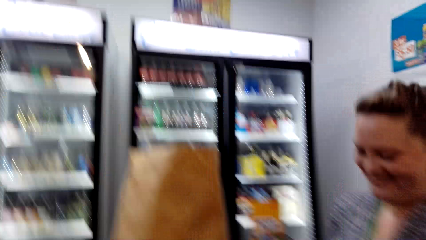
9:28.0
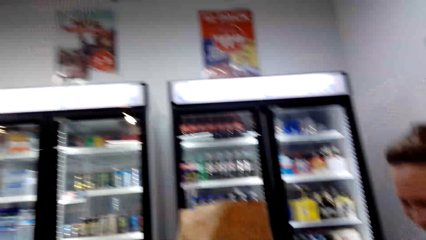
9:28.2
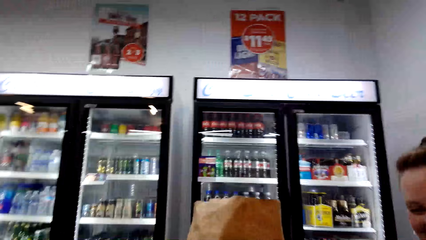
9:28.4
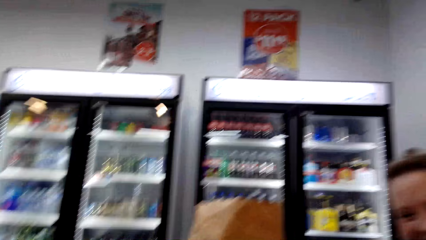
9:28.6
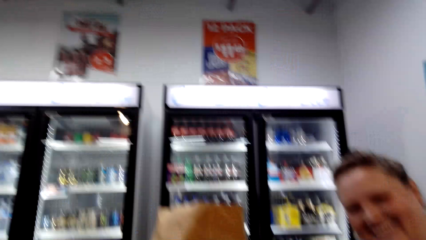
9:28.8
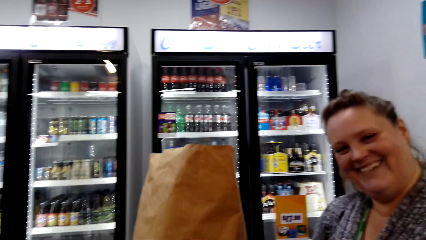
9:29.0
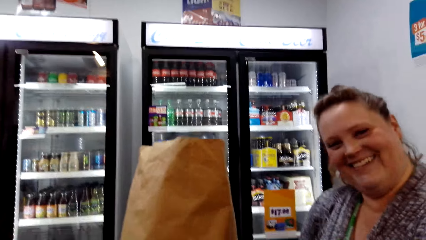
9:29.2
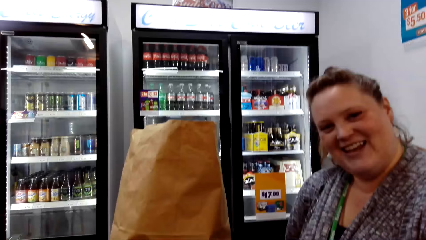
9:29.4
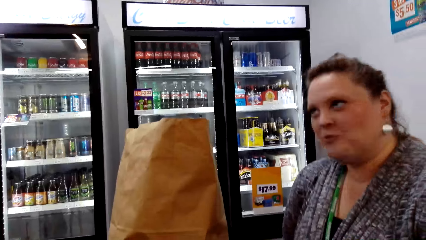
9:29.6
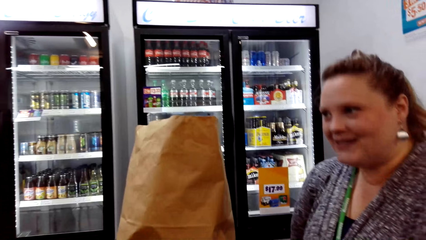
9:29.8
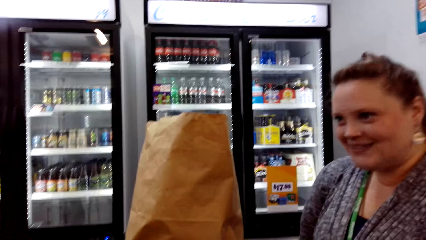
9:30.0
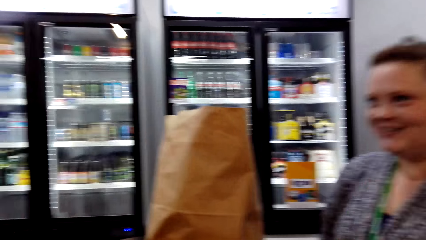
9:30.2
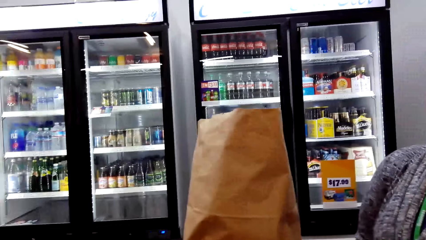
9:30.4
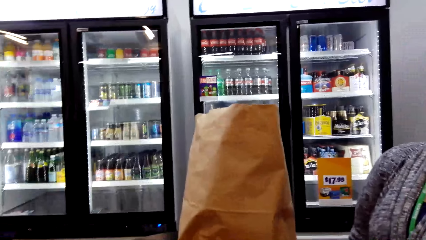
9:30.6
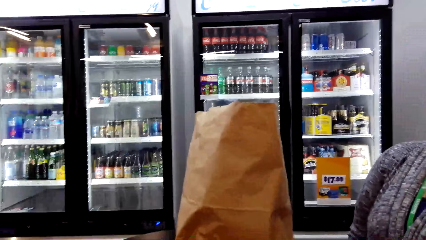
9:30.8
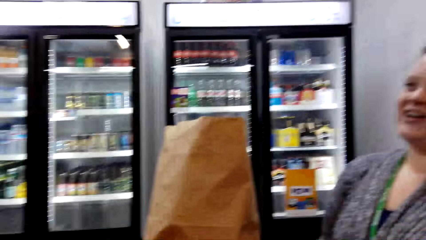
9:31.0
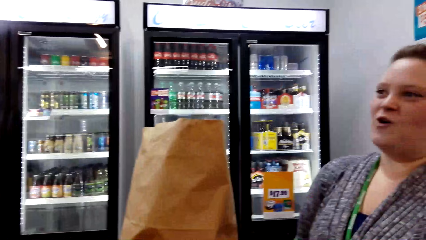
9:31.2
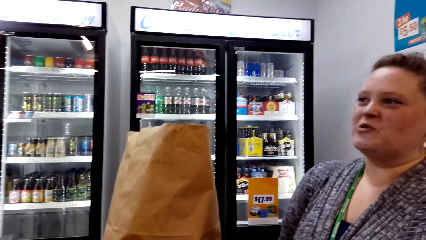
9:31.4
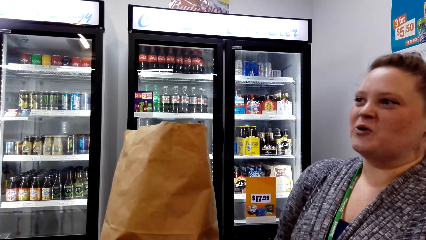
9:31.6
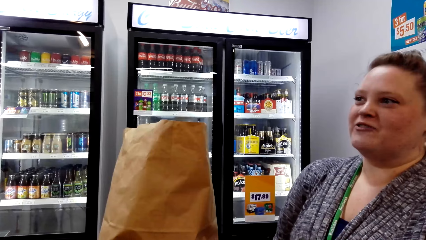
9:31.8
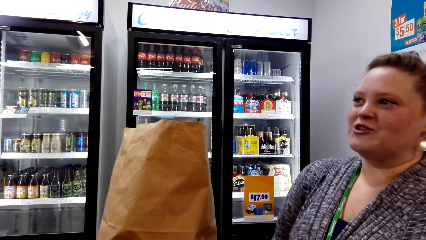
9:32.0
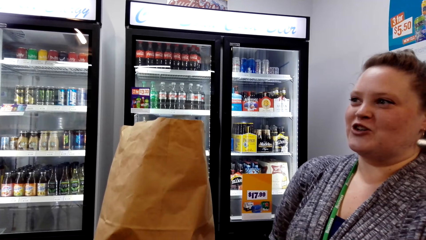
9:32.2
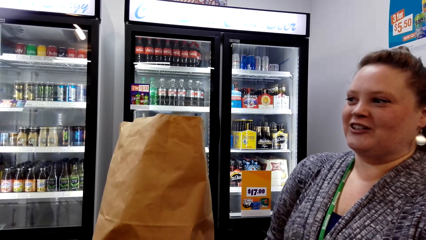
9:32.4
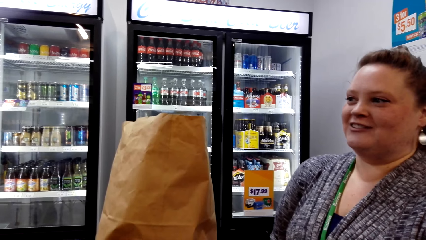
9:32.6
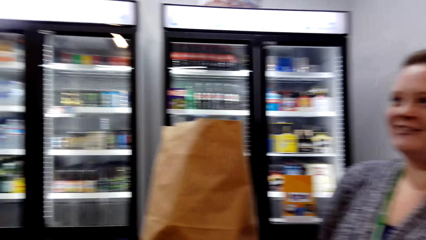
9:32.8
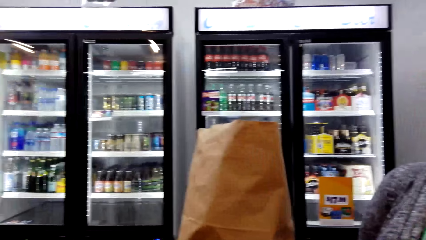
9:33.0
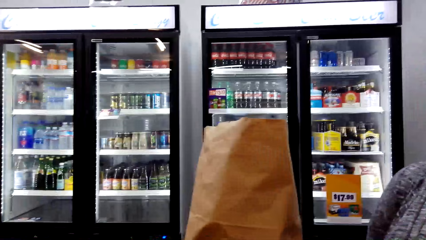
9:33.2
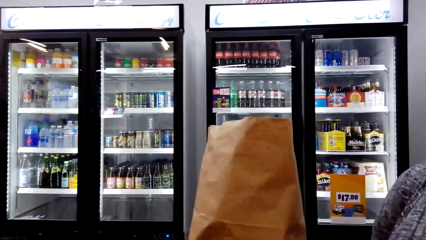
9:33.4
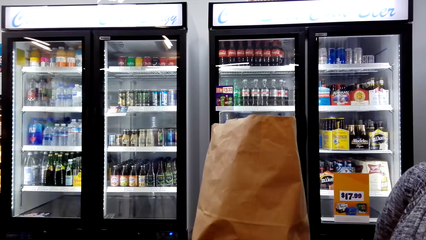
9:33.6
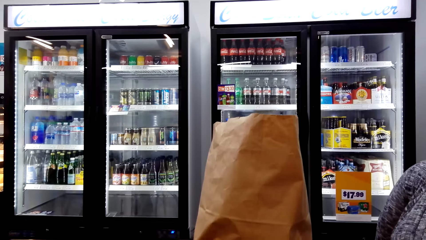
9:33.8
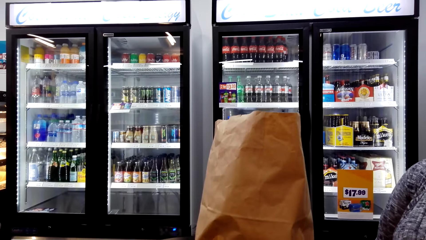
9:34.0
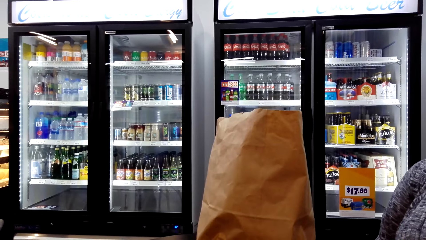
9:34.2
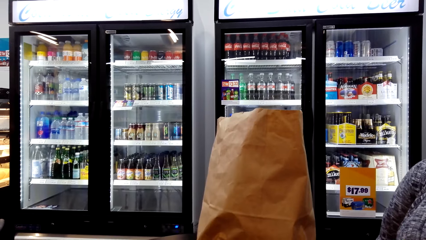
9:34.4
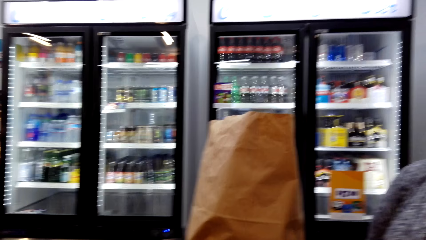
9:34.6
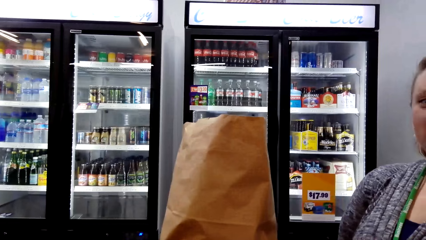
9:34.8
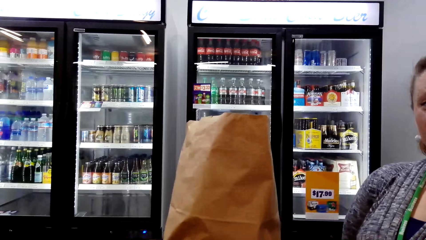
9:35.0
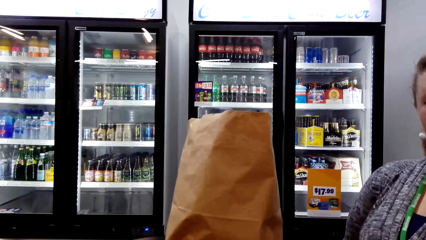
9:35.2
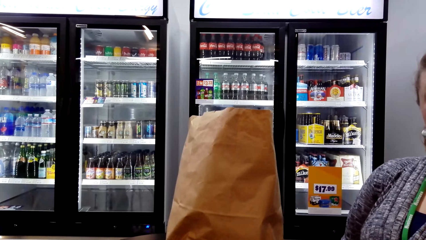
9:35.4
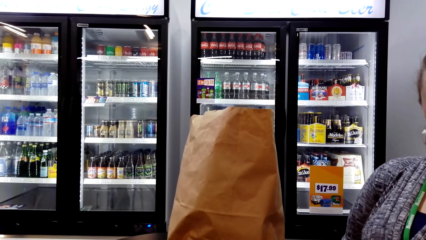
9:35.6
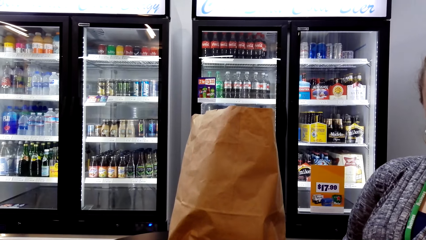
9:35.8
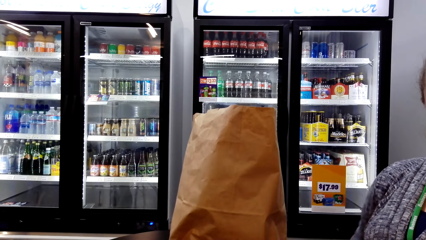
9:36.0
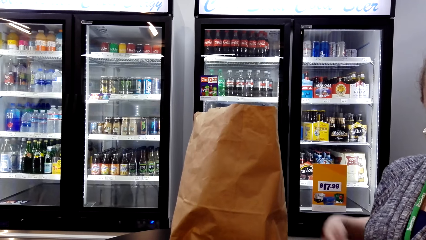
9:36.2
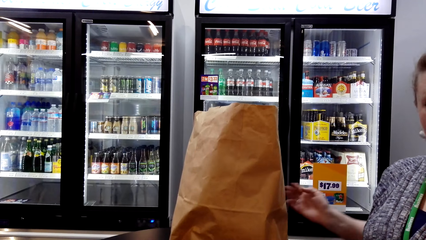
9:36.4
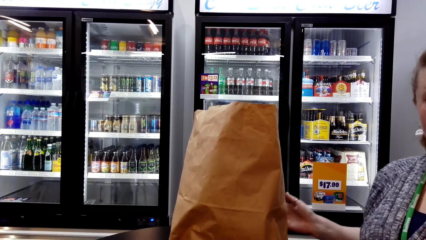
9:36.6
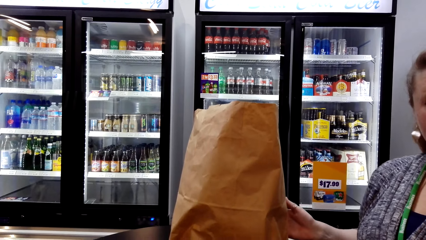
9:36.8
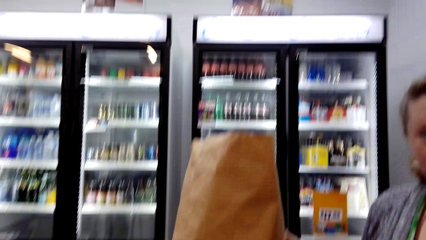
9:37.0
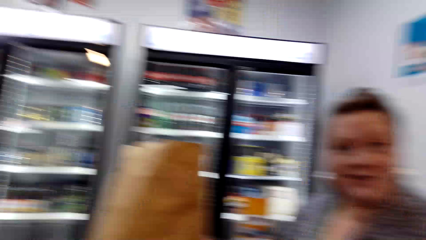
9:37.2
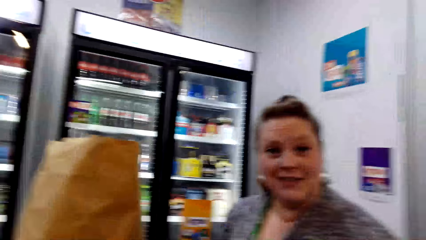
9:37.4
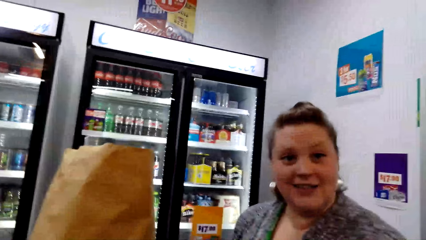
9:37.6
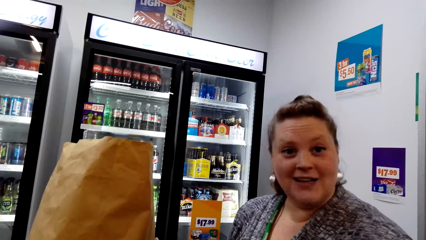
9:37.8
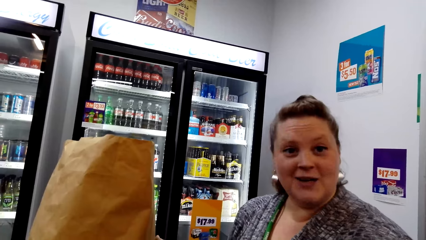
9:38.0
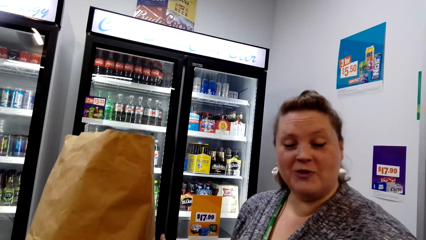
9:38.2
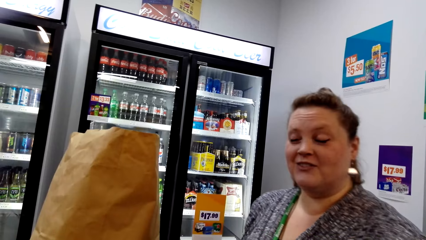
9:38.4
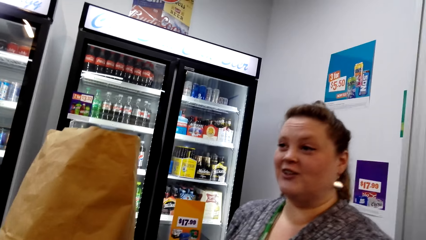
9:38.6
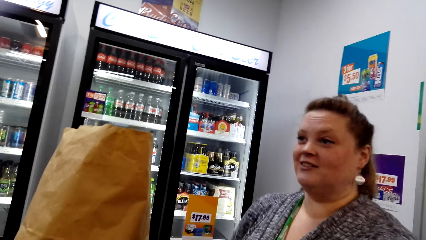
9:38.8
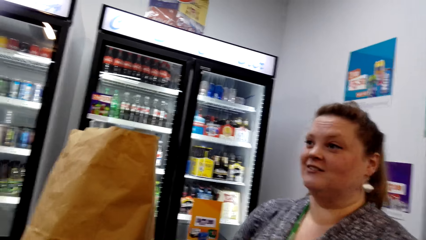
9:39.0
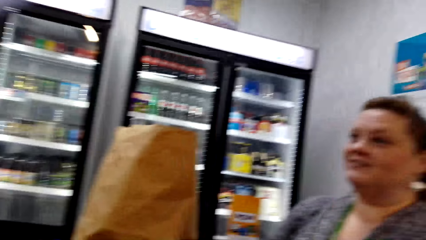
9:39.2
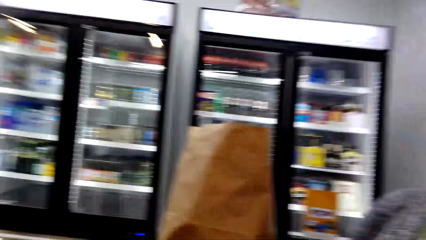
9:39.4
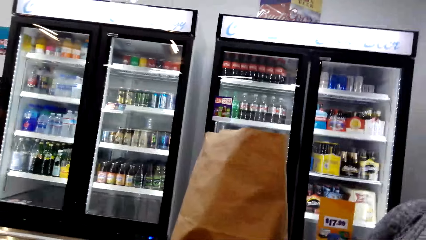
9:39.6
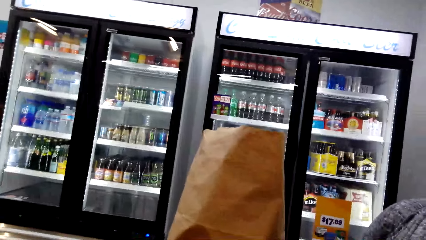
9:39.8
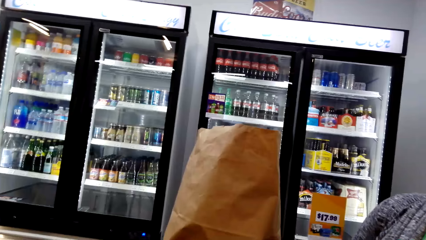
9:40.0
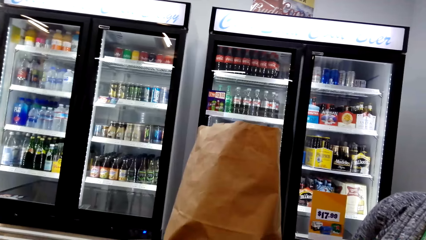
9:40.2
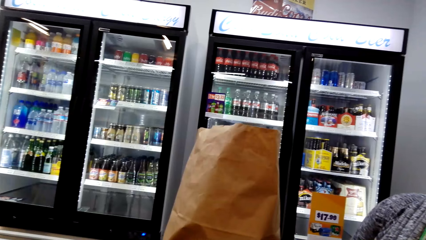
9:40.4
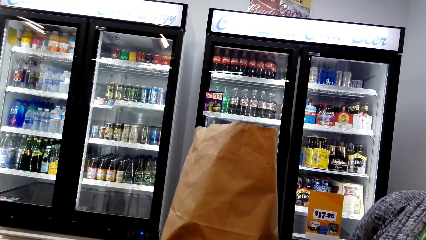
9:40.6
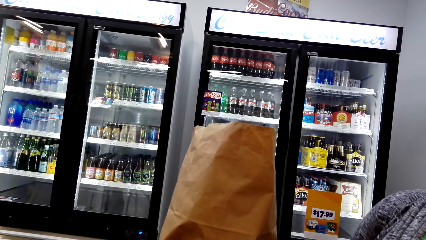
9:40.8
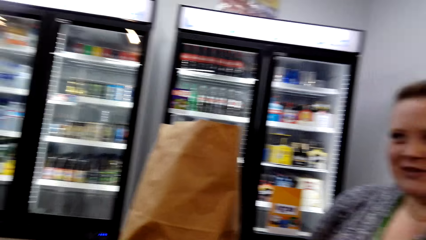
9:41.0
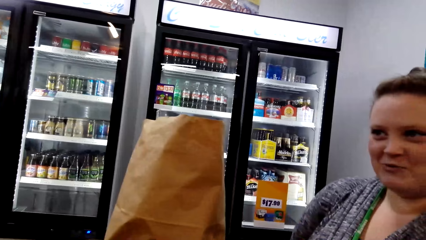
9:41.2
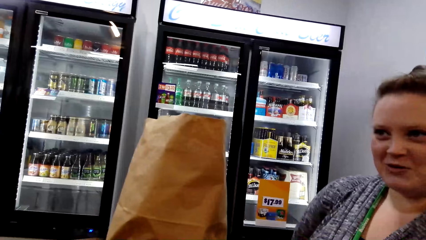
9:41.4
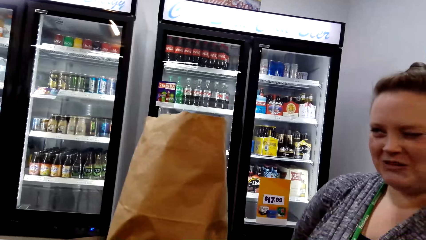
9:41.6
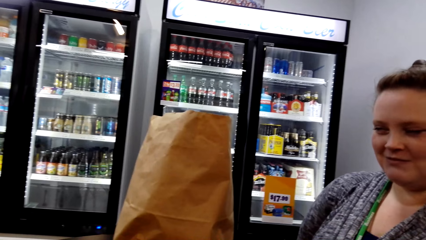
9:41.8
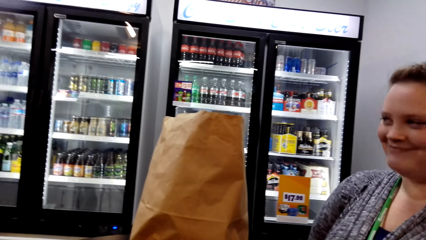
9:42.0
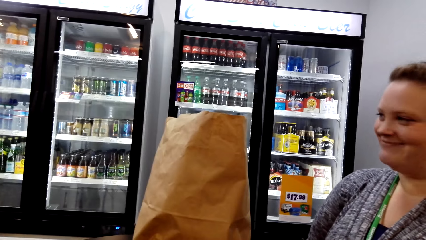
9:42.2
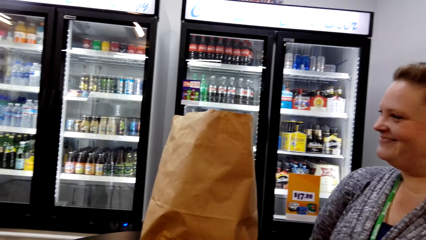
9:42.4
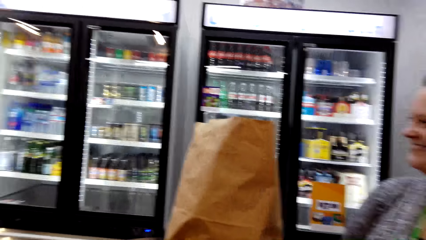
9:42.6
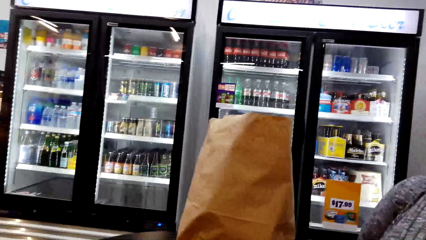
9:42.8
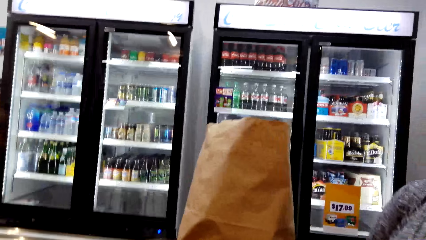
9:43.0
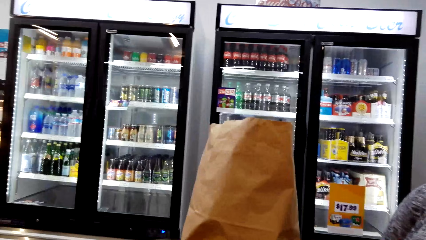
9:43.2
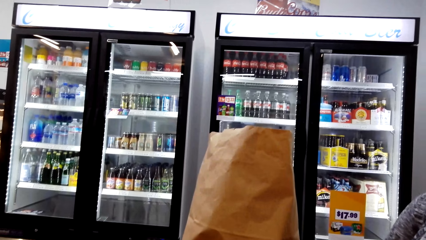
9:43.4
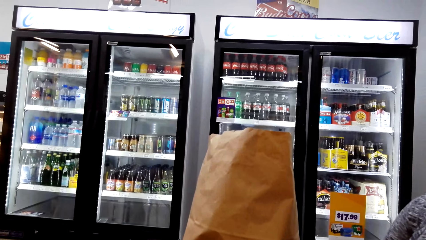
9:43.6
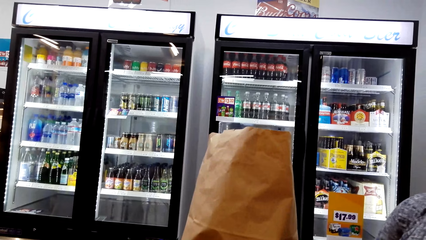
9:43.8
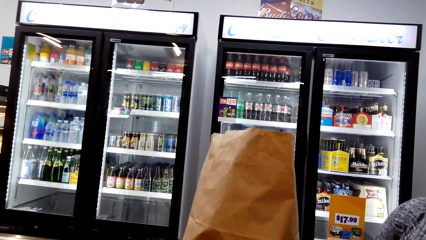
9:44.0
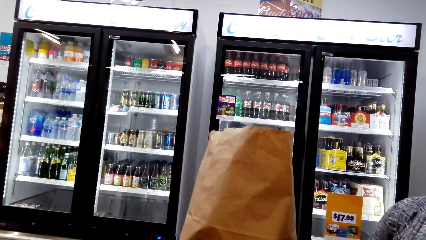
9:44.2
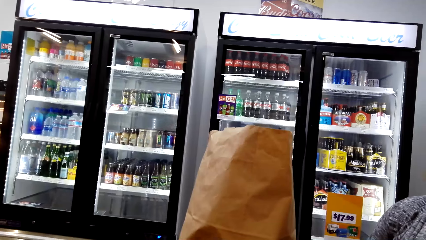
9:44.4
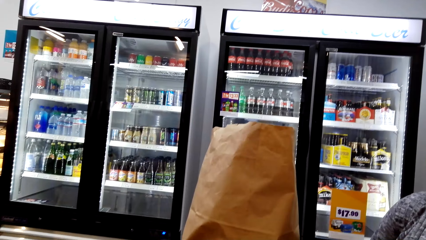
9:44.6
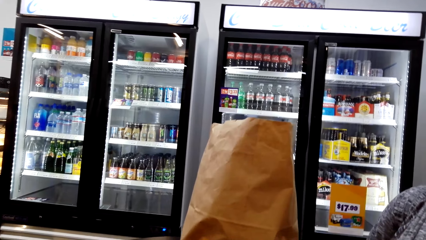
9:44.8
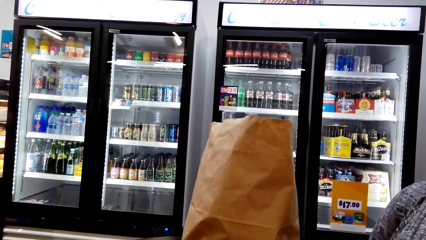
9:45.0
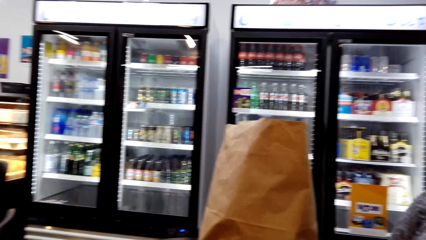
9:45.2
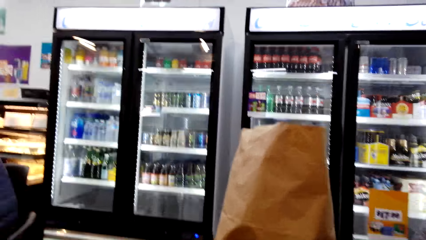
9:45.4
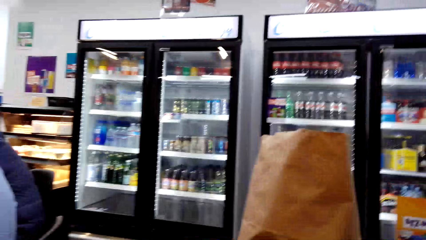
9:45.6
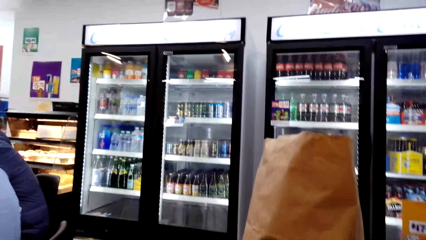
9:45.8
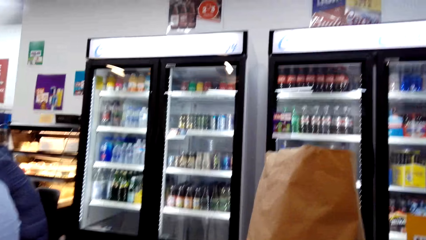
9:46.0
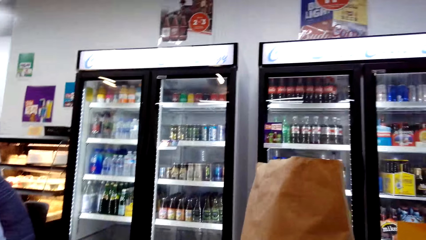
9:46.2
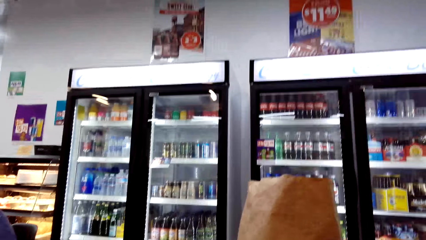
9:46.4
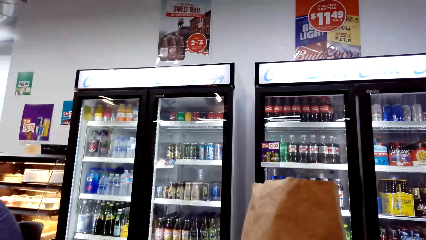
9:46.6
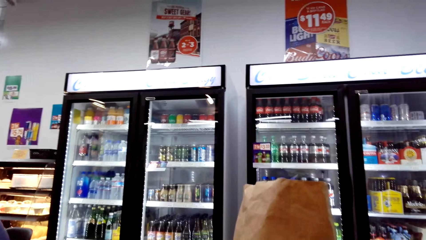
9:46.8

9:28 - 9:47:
The camera wearer talks to the person. The person talks to the camera wearer. The camera wearer talks to the person. The person talks to the camera wearer. The camera wearer talks to the person. They look around the store.
